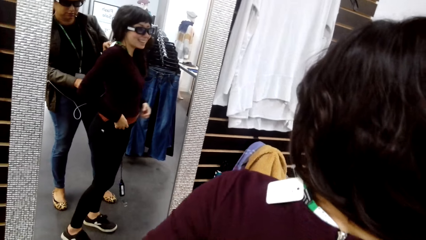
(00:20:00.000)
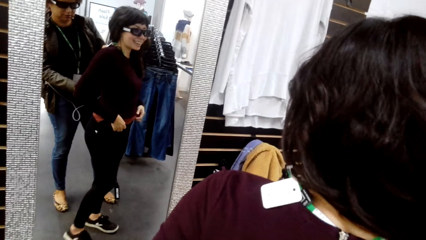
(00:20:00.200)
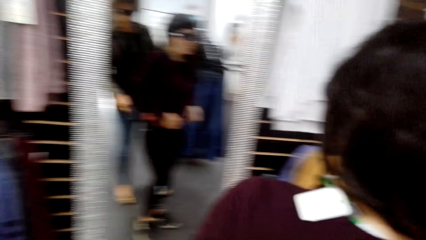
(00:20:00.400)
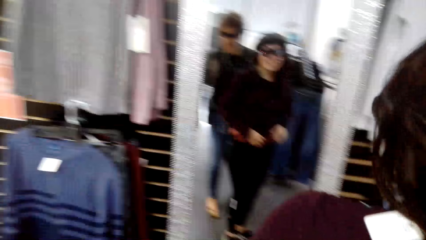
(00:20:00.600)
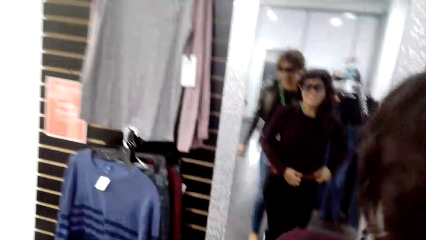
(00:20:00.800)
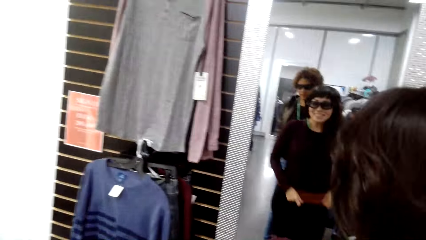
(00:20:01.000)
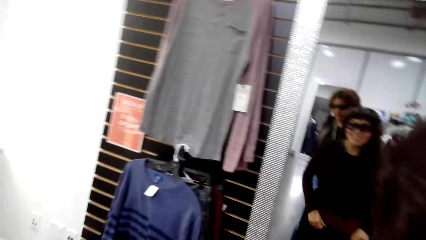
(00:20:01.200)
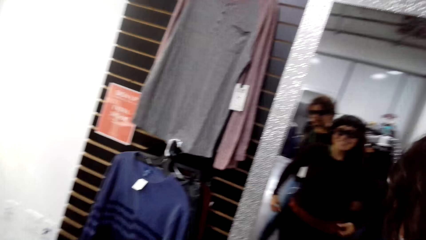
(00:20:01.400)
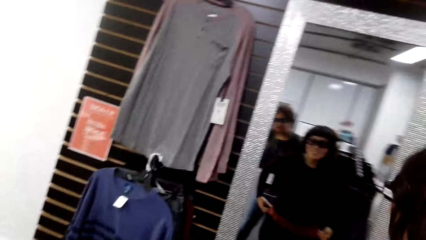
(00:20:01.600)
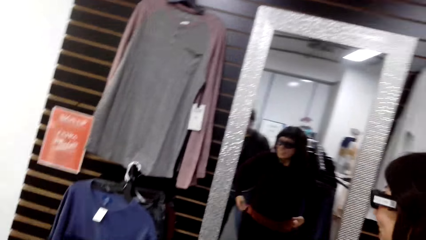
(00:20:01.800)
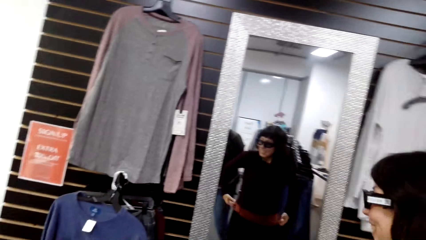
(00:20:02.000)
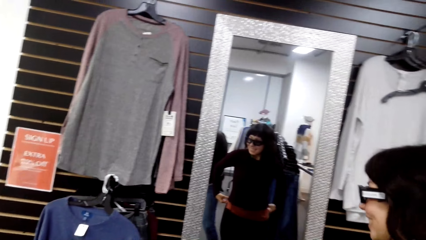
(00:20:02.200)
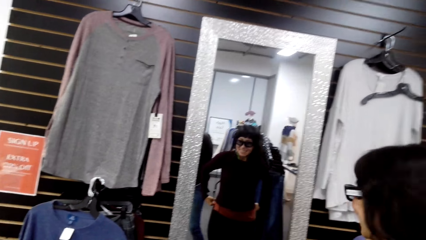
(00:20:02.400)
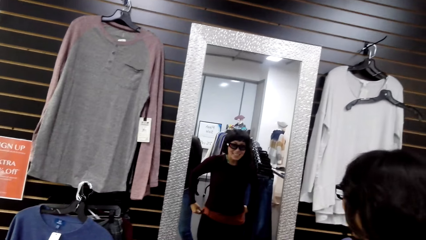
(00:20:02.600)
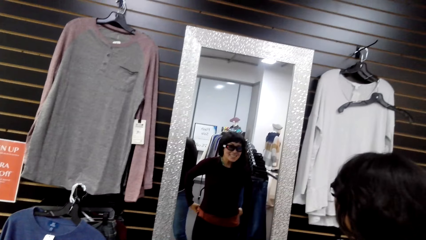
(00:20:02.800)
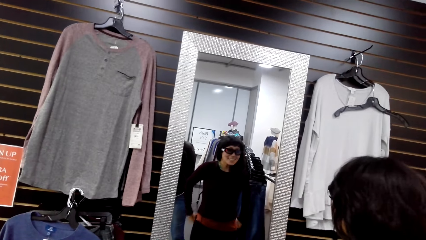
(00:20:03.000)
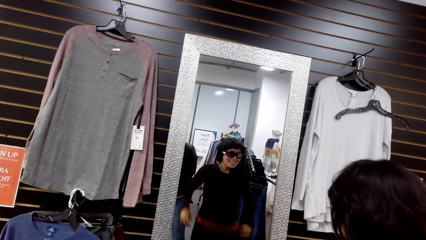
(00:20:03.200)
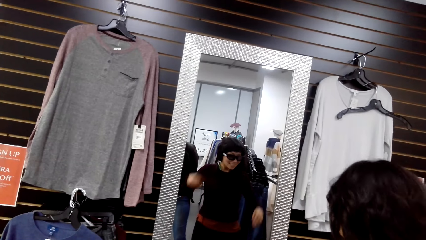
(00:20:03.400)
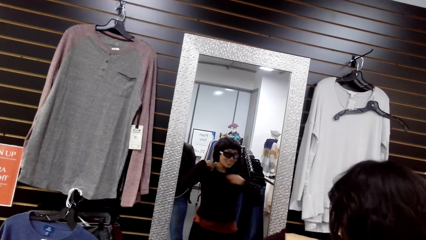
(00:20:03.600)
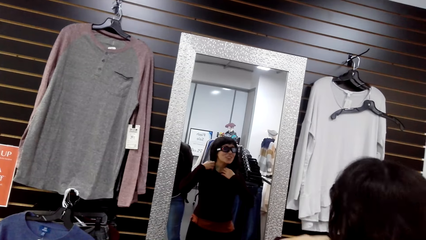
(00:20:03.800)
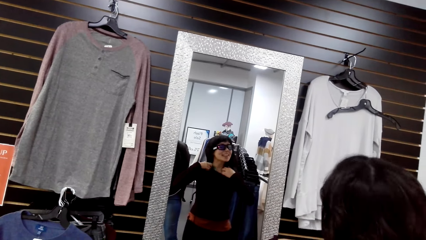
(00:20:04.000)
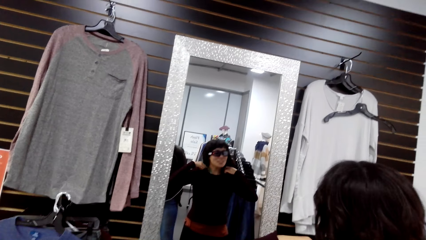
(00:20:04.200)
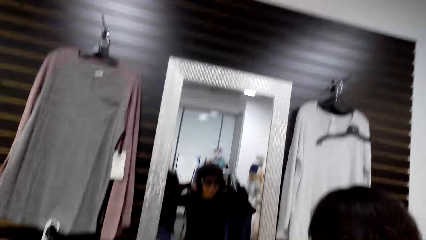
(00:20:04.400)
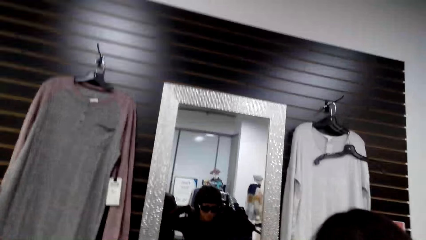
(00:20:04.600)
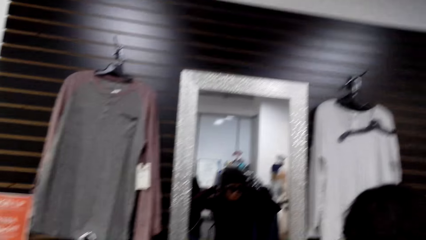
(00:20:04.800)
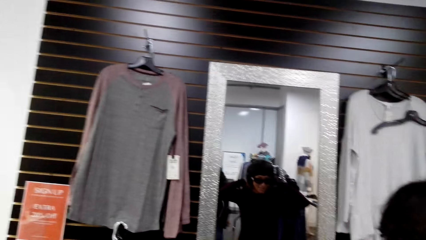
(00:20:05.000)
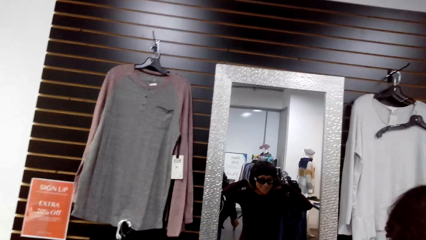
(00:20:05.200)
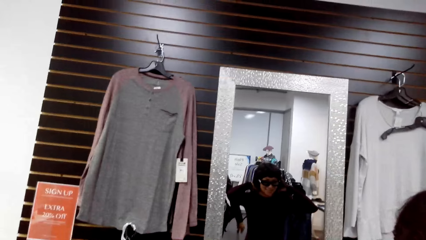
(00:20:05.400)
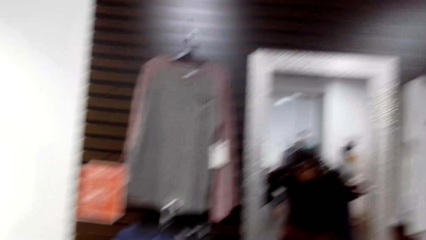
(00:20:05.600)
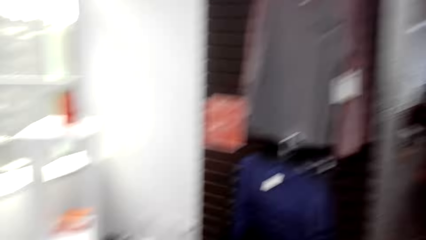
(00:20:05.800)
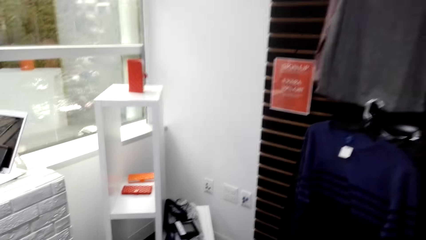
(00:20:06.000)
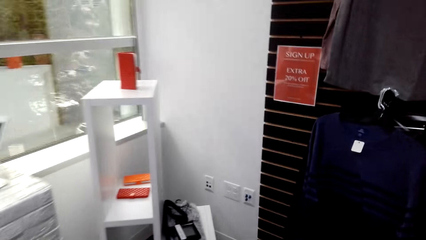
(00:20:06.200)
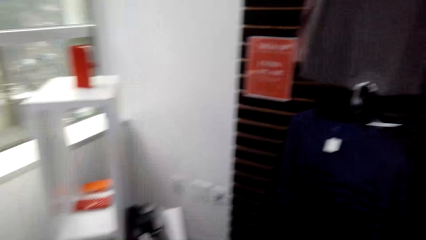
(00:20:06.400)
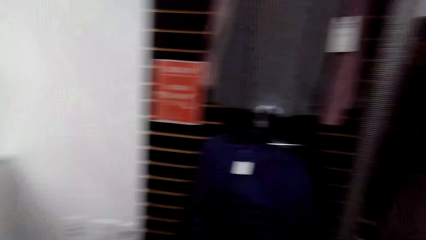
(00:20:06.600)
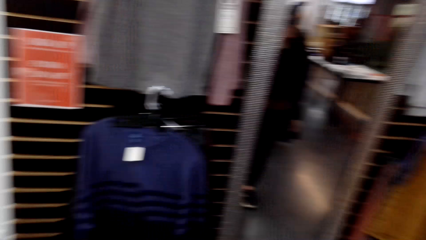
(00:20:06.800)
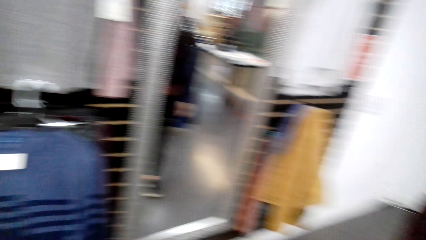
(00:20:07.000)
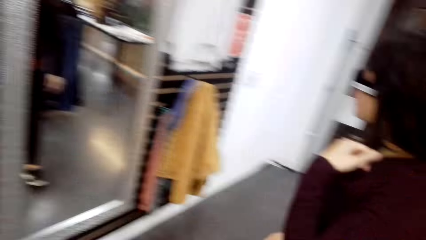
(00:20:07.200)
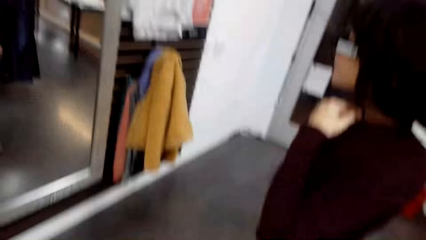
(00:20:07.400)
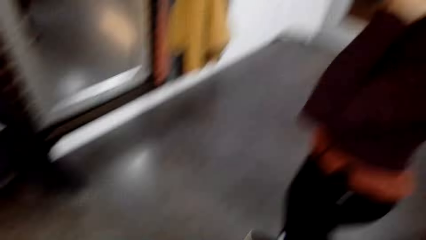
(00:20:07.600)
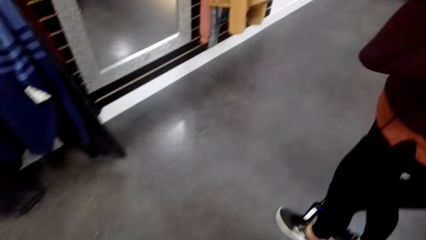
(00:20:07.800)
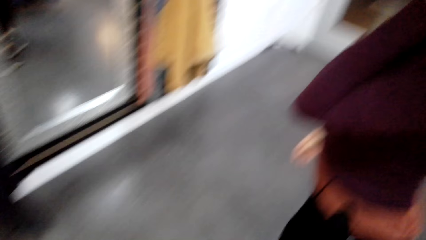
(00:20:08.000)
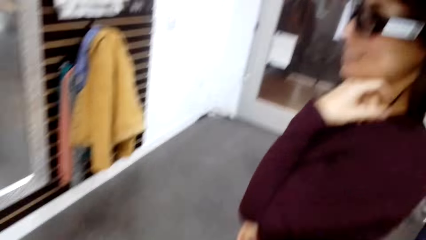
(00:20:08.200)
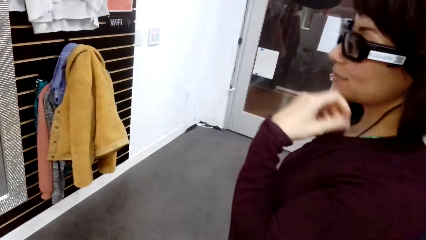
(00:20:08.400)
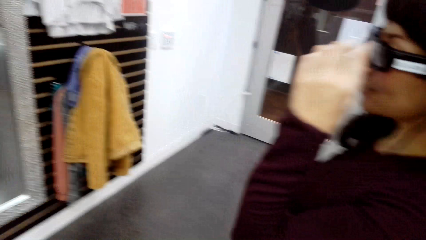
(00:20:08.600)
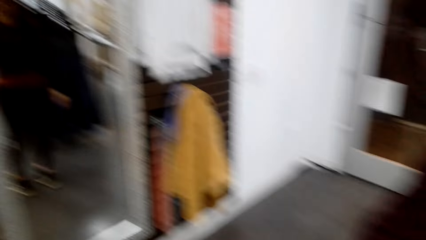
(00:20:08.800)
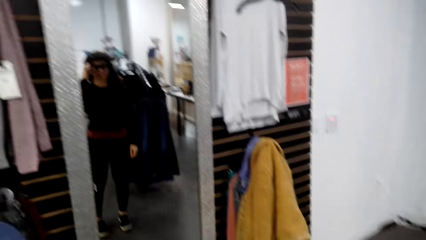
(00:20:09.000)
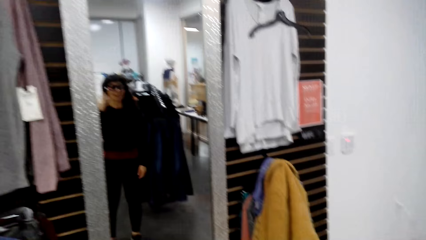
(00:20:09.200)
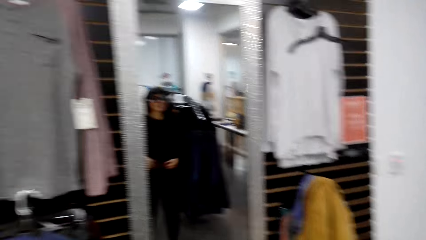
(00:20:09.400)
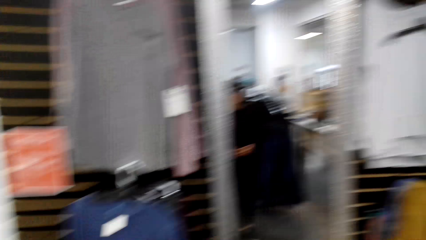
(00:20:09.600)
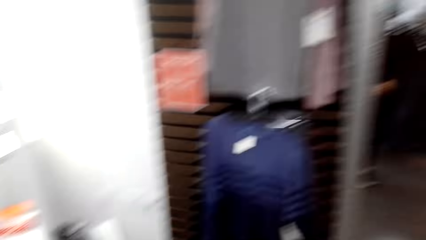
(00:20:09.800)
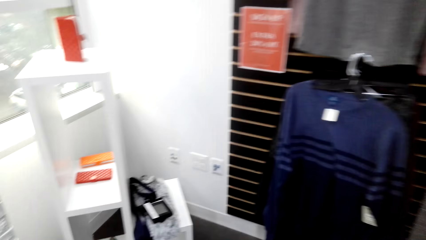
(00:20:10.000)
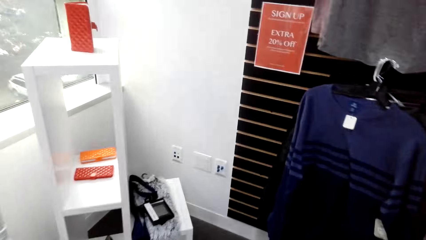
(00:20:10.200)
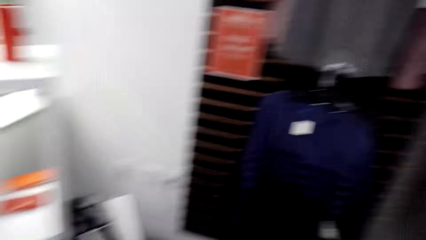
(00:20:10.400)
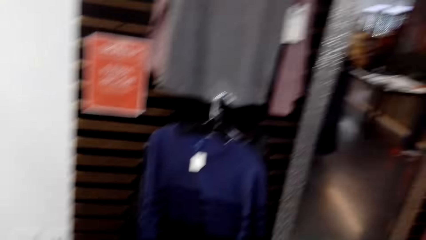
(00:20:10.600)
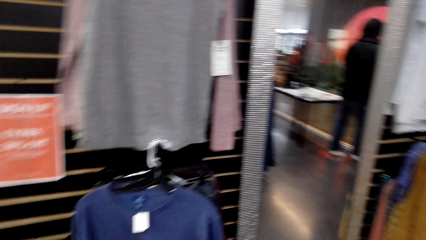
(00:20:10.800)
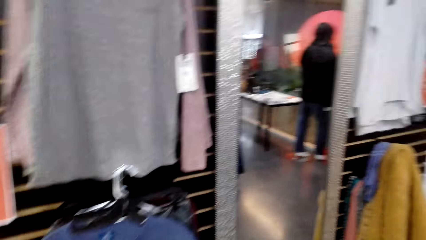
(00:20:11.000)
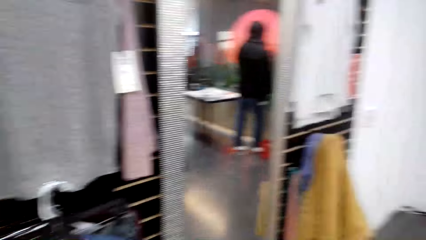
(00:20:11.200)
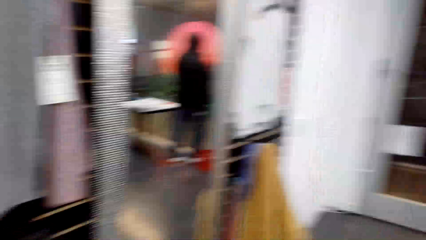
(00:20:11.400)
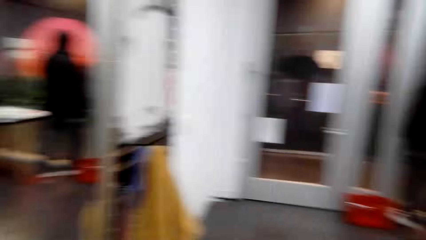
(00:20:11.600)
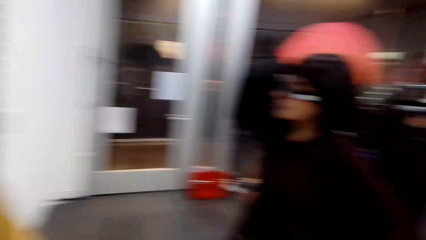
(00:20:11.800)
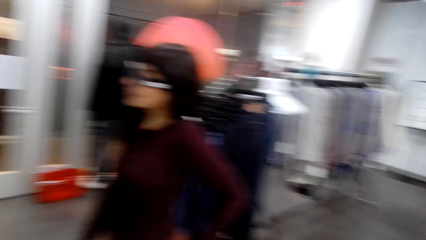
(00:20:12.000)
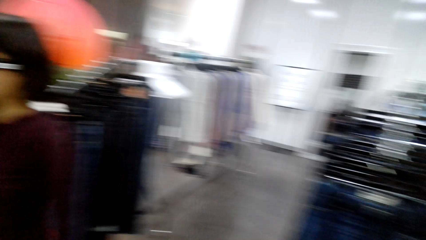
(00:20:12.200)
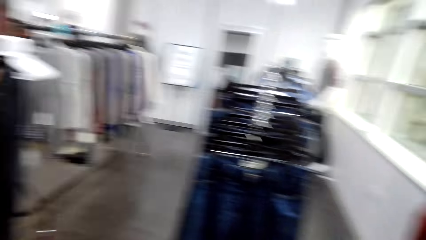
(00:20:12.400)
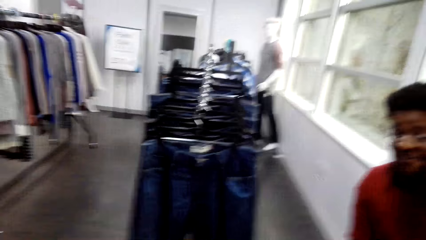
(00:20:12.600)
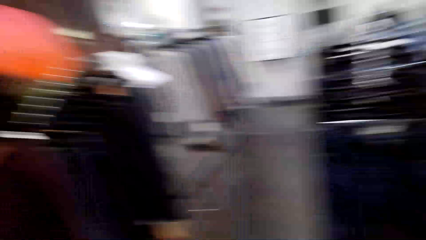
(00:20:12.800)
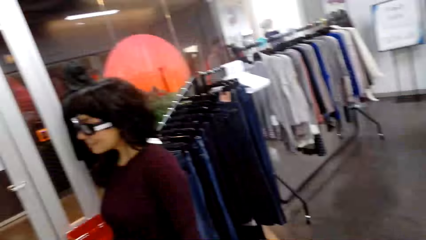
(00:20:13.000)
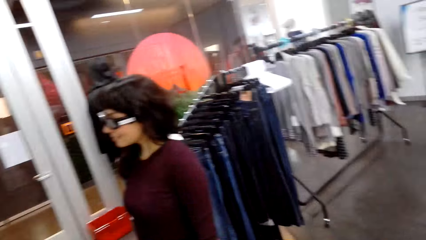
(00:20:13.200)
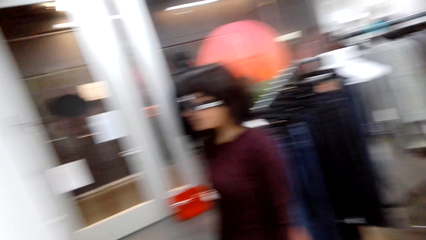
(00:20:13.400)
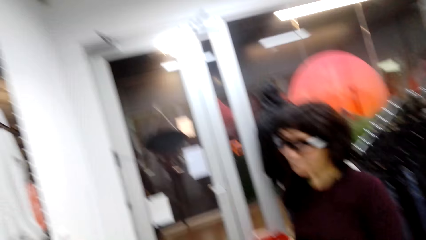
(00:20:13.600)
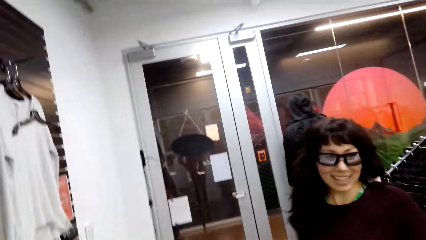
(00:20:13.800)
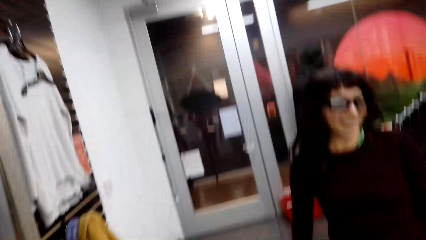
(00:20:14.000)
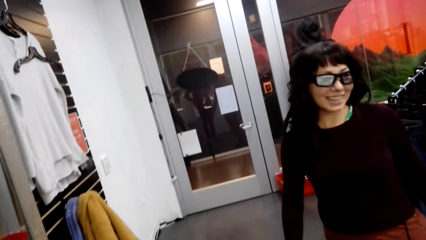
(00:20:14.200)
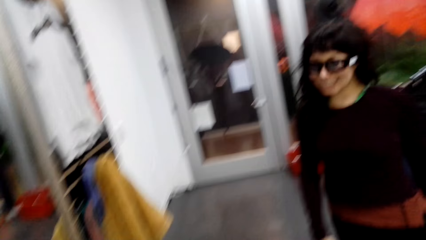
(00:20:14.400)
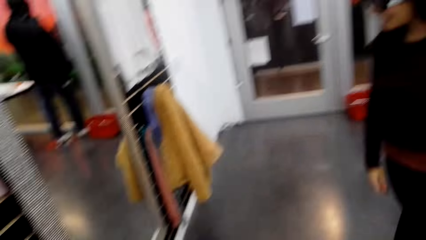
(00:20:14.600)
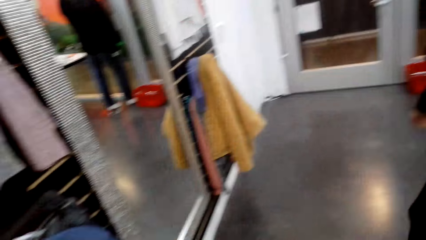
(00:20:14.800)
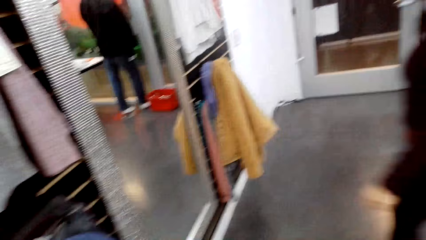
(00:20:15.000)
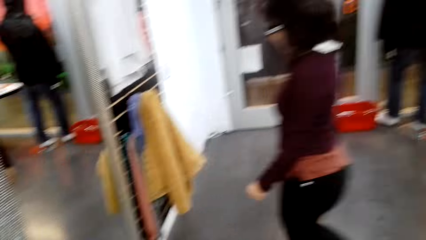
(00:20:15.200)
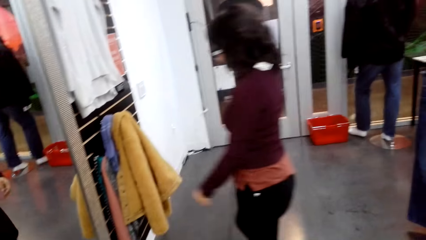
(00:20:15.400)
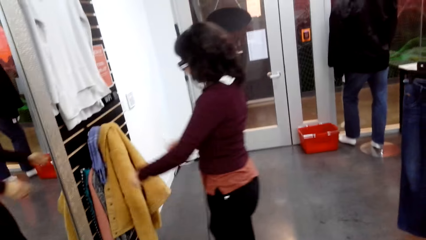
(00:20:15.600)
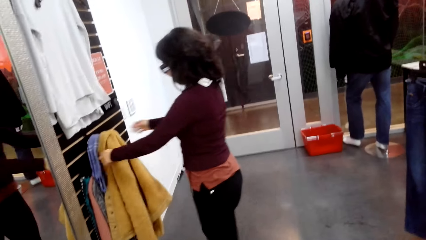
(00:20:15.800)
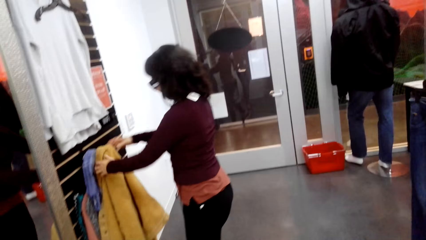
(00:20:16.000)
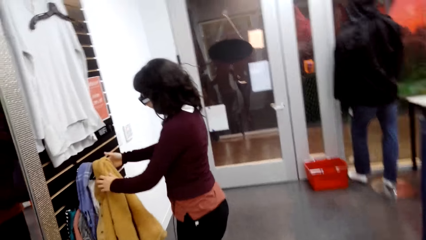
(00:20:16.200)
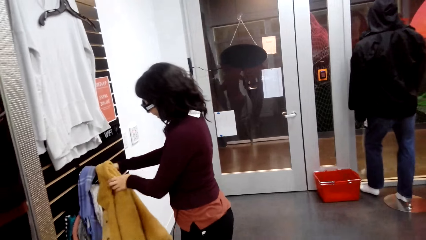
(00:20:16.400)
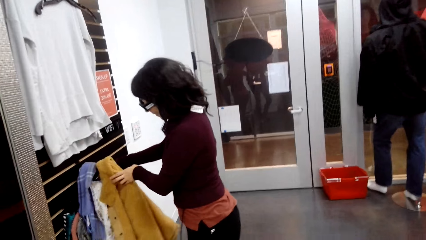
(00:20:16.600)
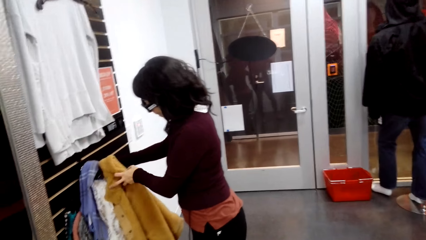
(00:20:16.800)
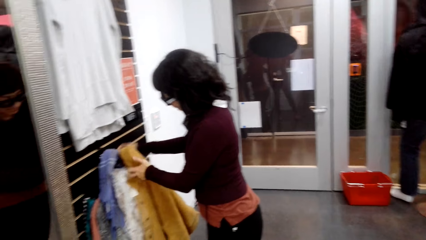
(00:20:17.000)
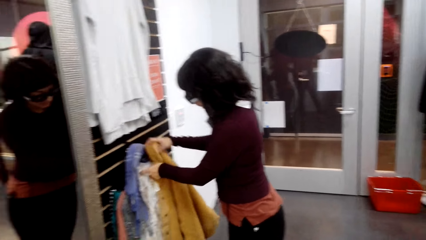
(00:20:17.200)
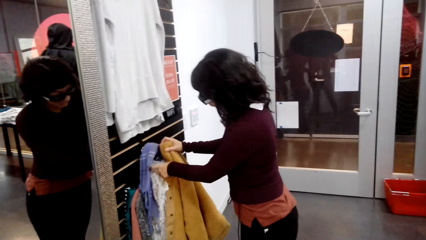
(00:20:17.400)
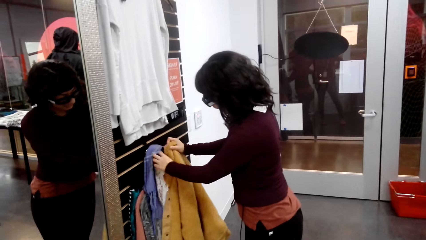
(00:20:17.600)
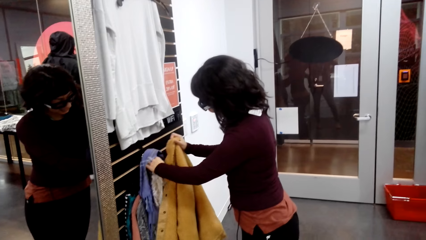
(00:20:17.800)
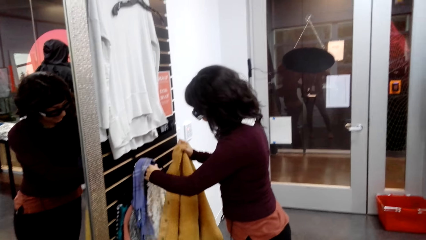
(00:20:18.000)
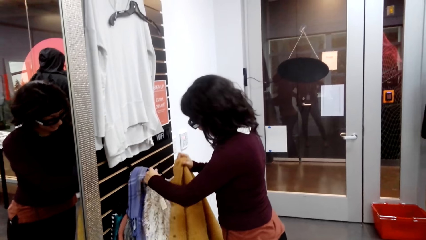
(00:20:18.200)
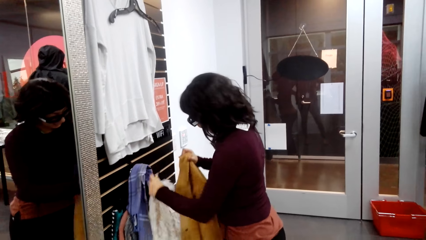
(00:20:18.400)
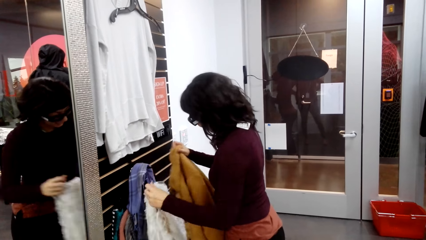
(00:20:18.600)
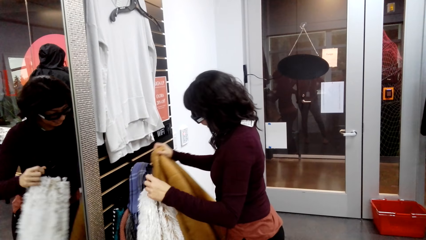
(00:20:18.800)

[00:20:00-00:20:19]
The woman touches her sweater. The woman picks up the scarf or sweater from the cloth hanger.
